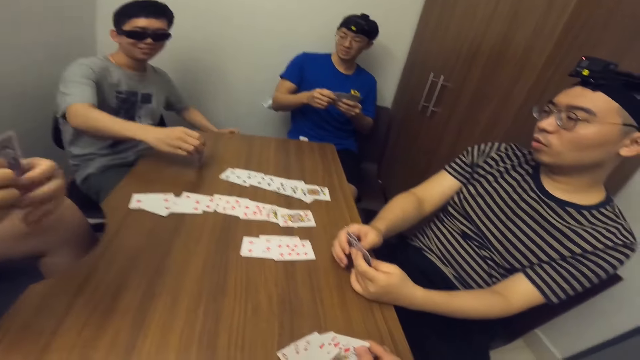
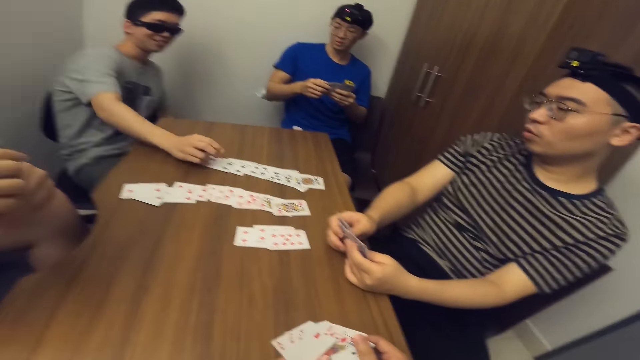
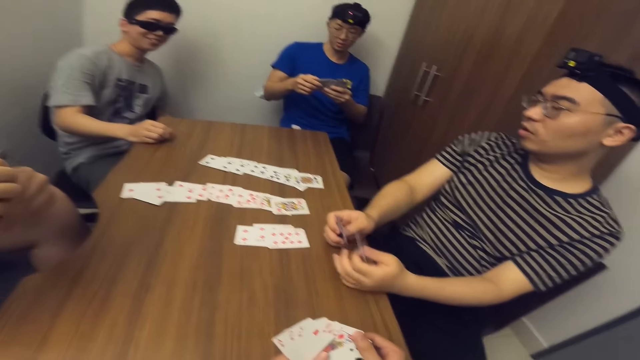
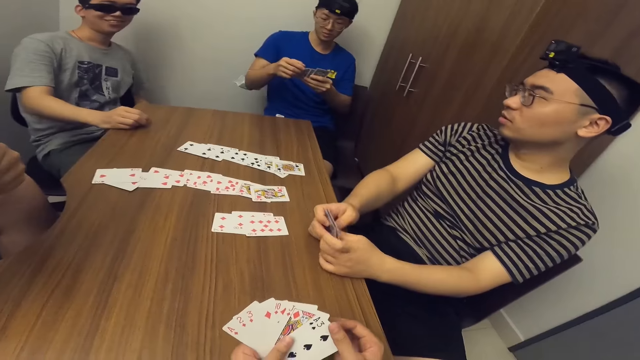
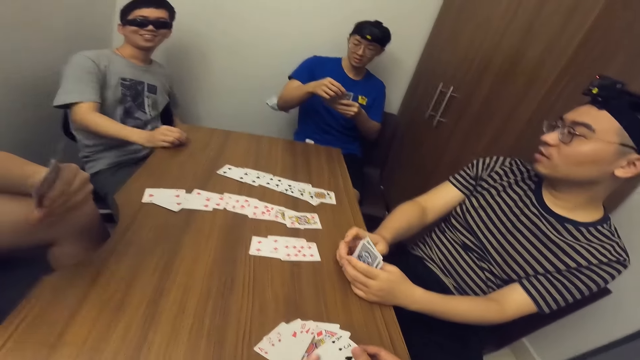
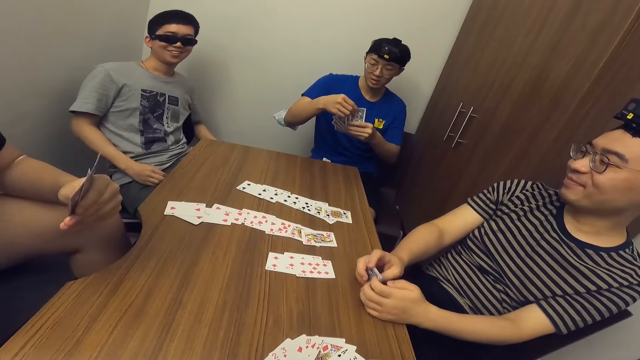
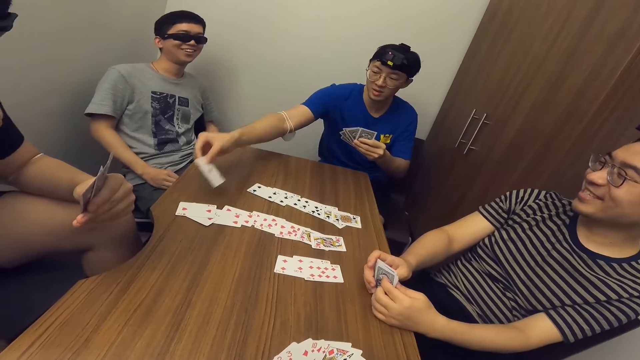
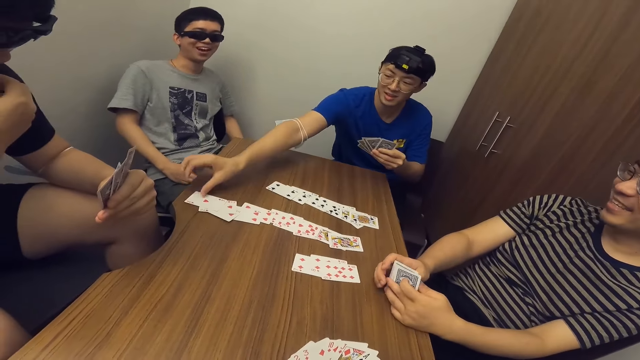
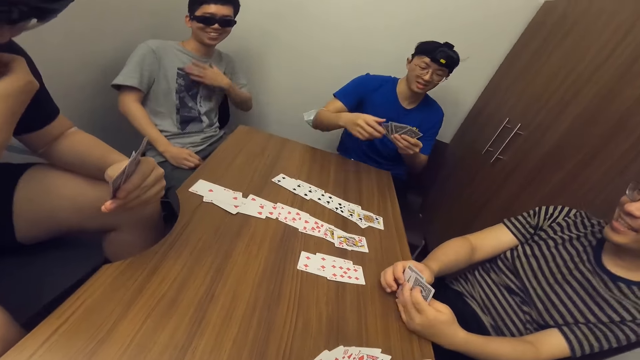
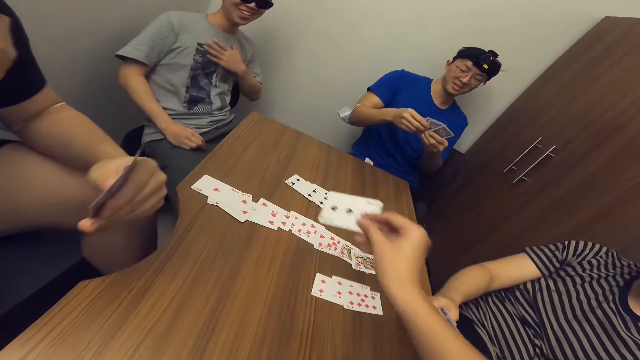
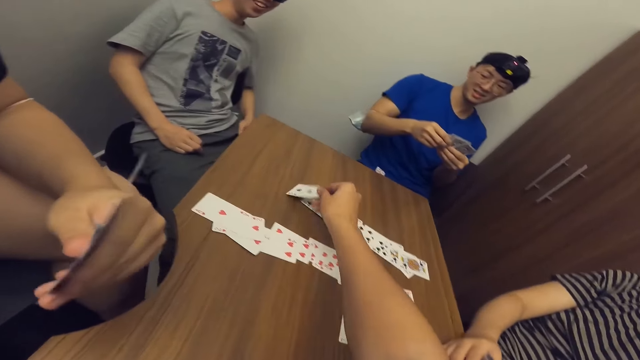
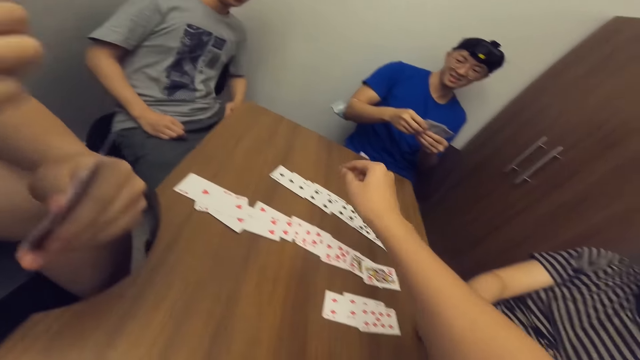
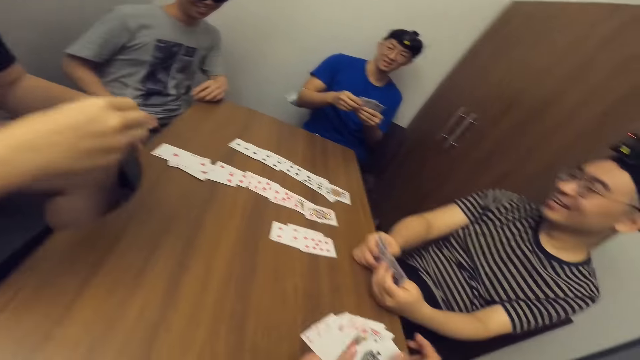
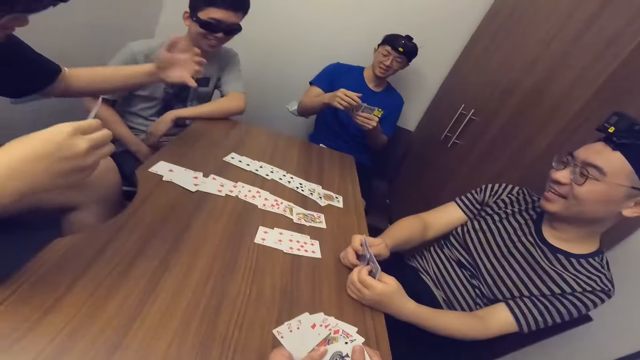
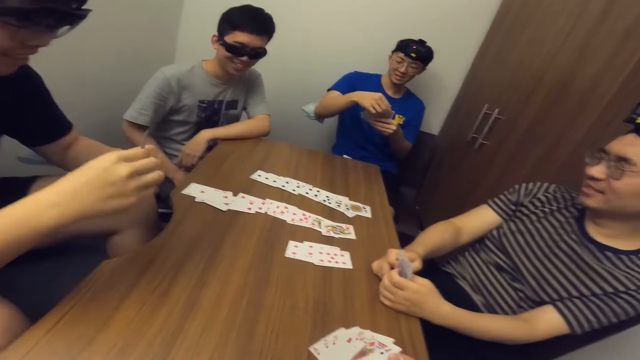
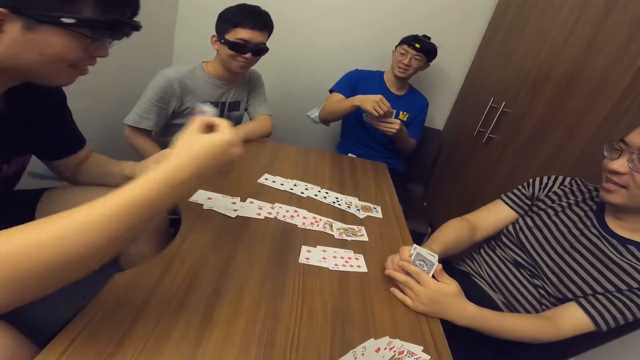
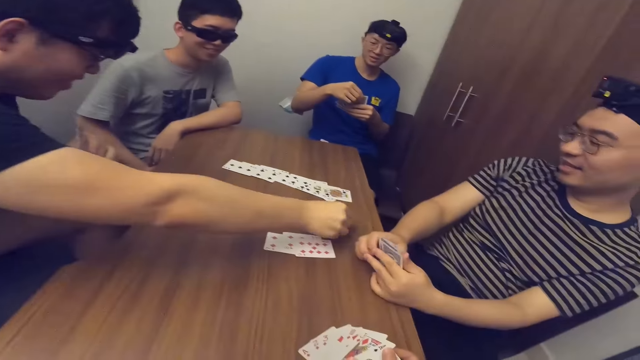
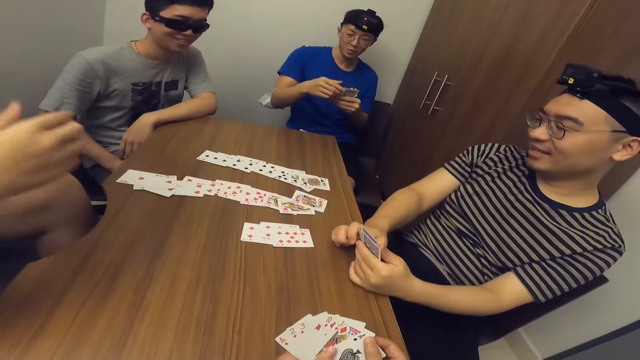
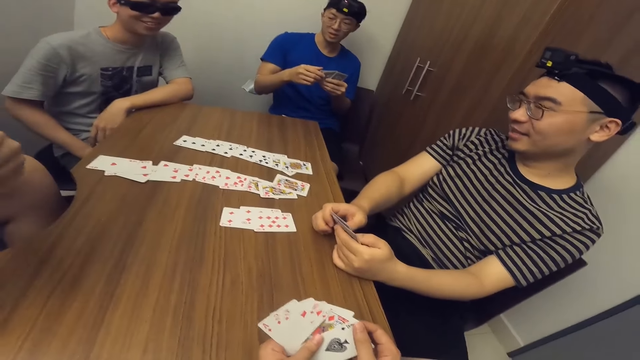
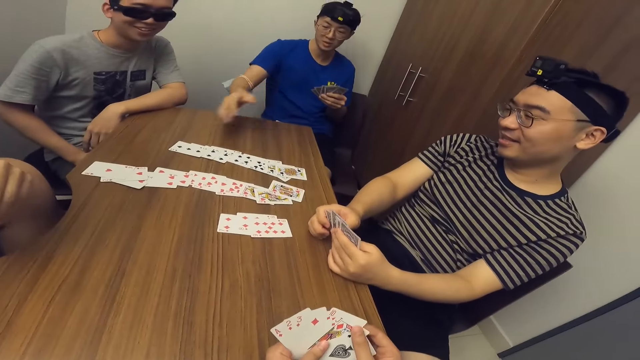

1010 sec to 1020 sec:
A man places a card on the table with his right hand. Another man shuffles his cards. A third man places a card on the table with his right hand. The camera wearer places a card on the table with his right hand. A fourth man lifts his hand and places a card on the table with his right hand.

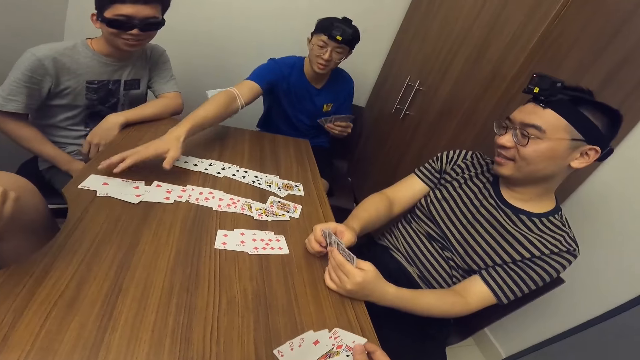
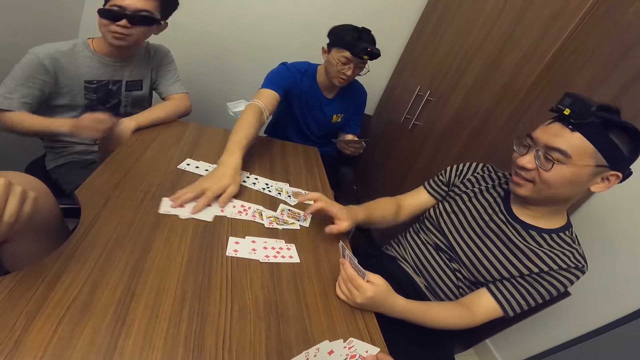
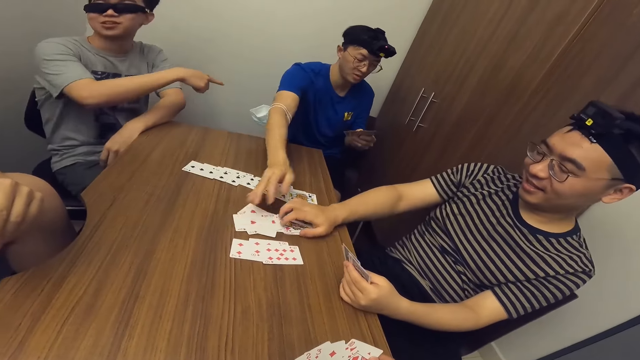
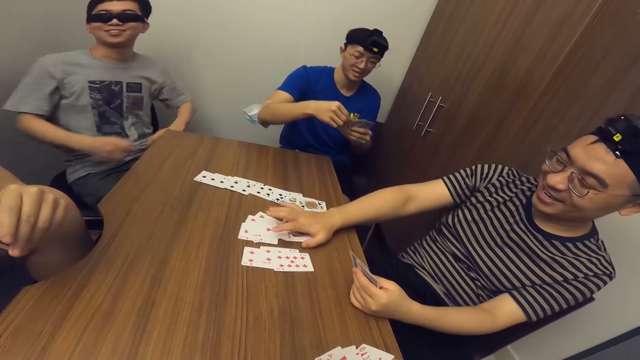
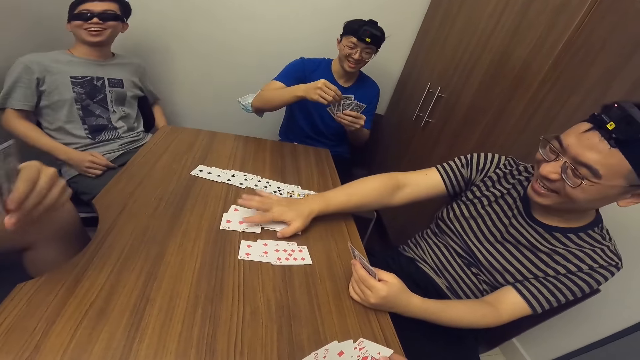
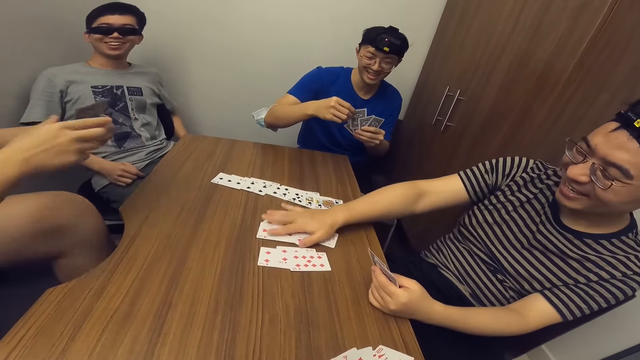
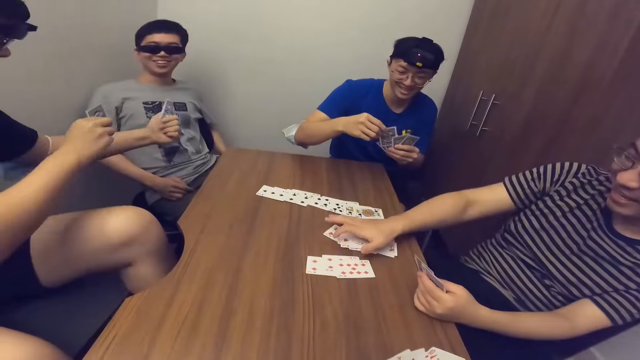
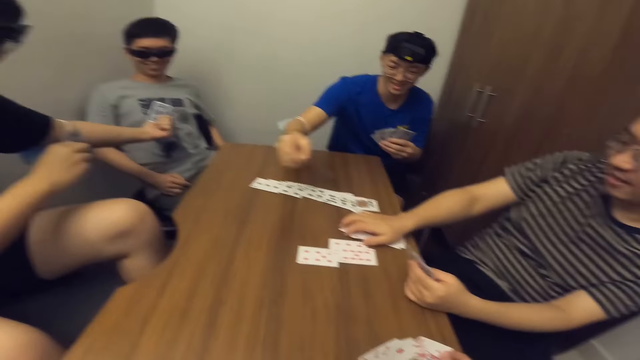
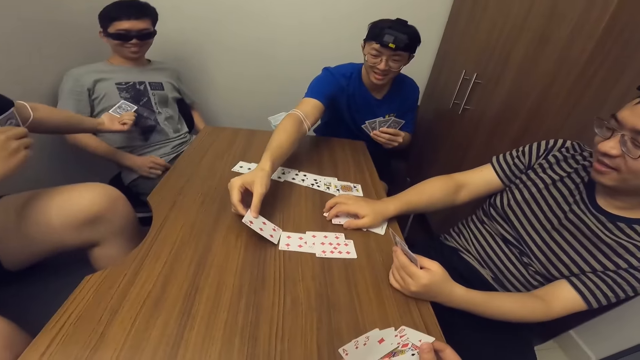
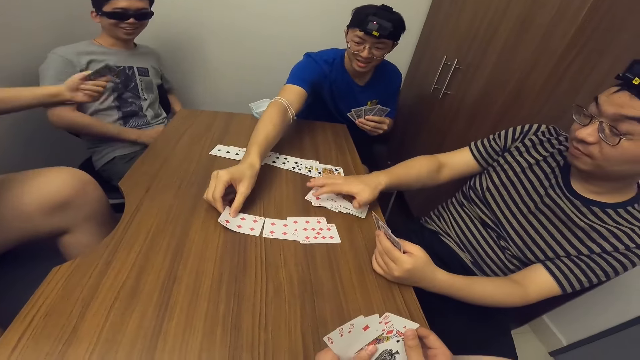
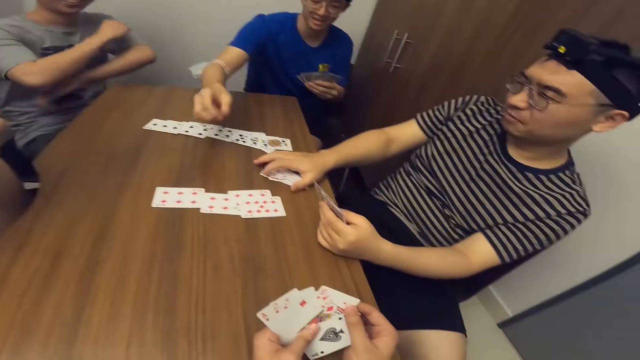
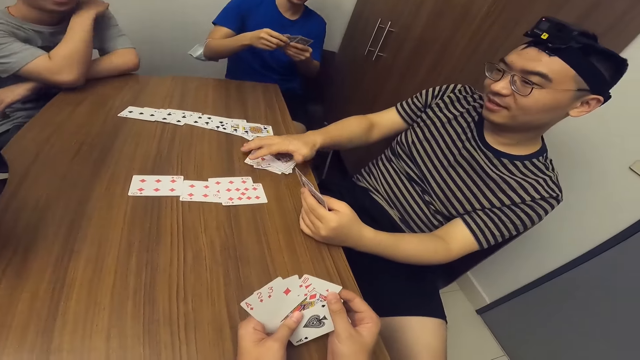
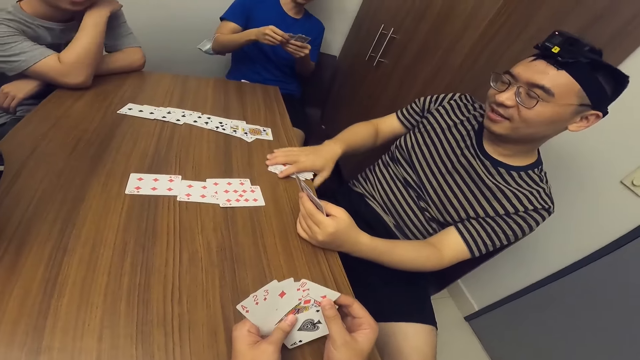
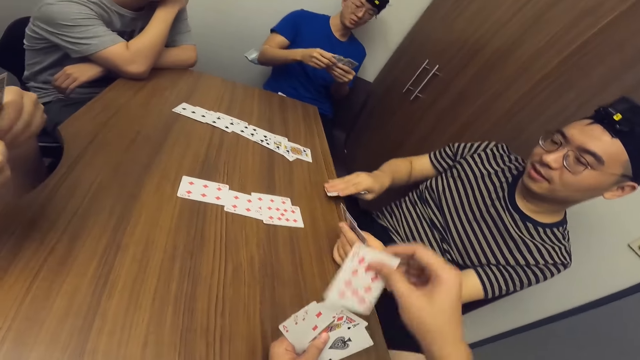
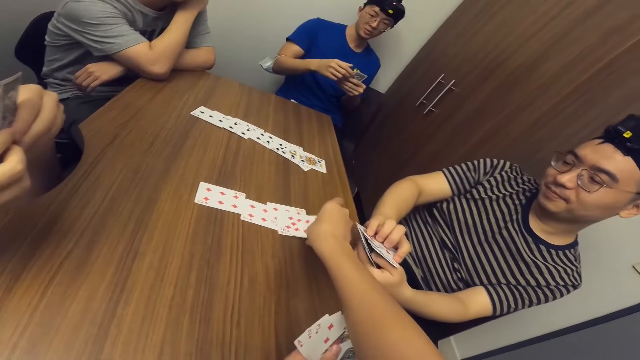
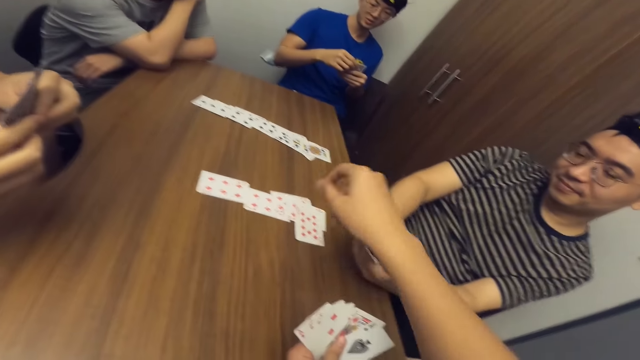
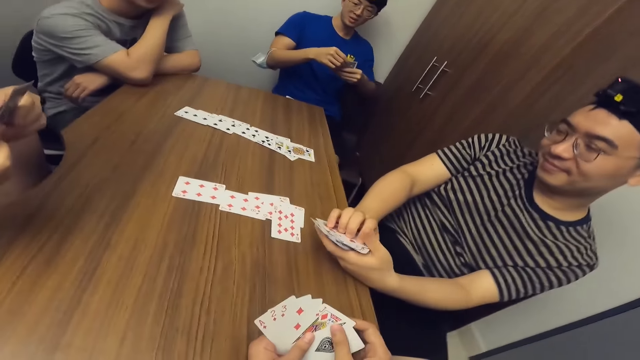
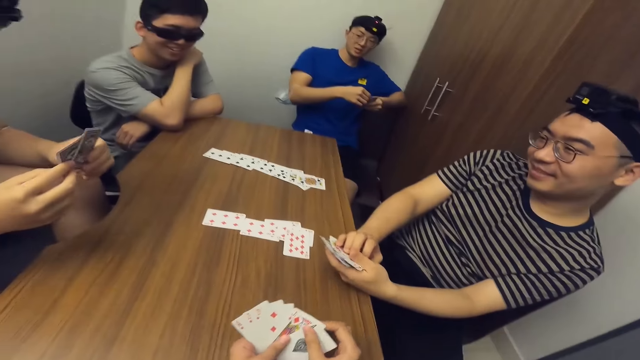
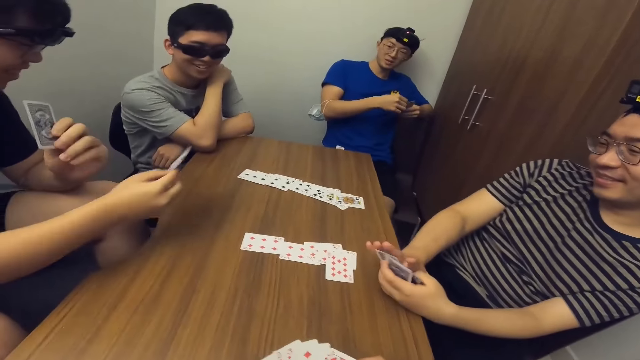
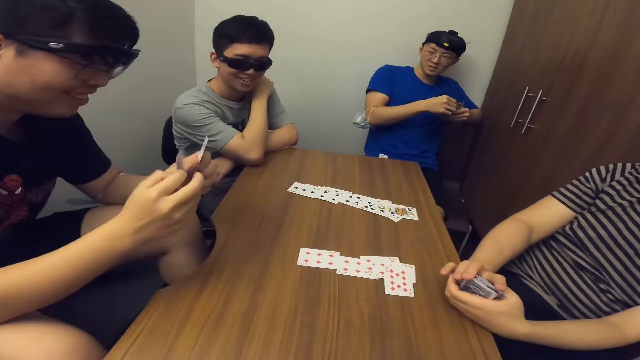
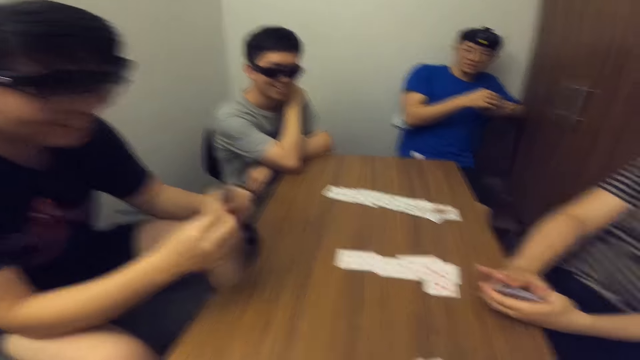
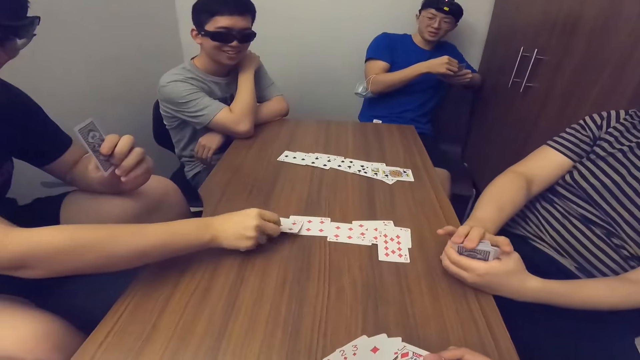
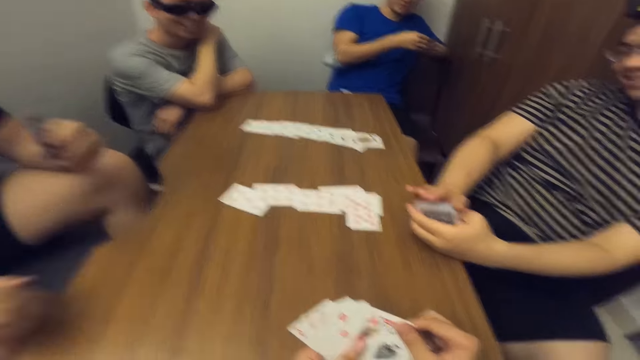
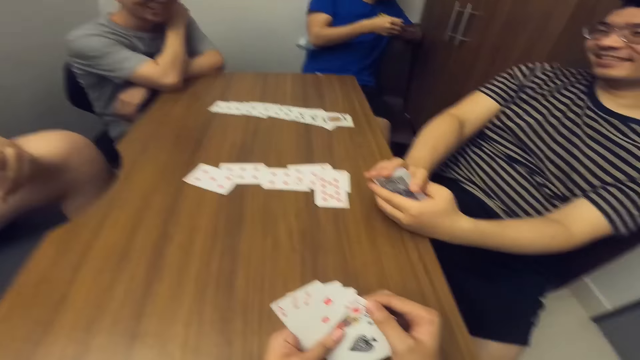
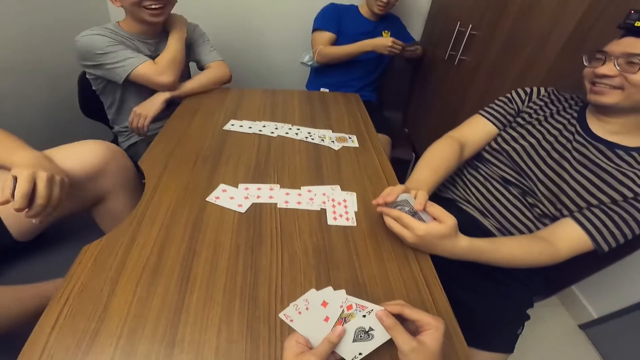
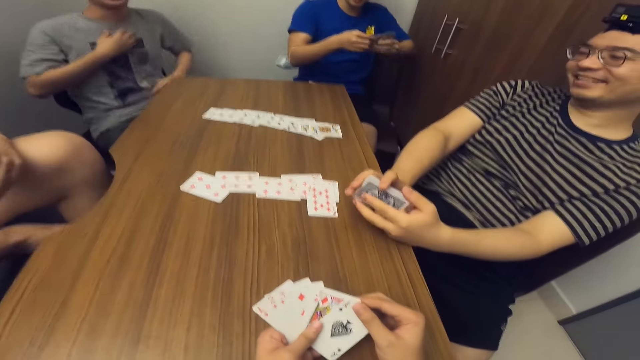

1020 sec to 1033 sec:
A man adjusts the cards on the table with his right hand. Another man gathers the cards on the table with his right hand. A third man points at a fourth man. The first man places a card on the table with his right hand. The fourth man puts hands on the table. The second man picks the cards. The camera wearer places a card on the table with his right hand. The third man places a card on the table with his right hand.
